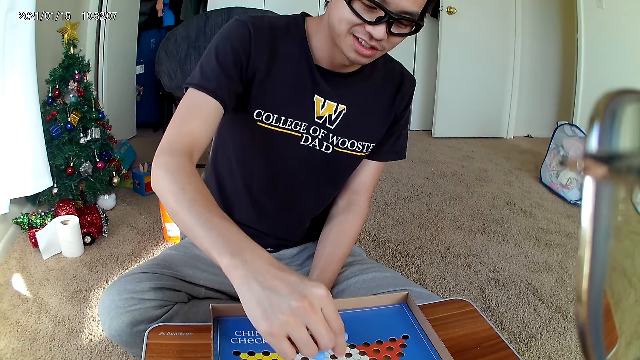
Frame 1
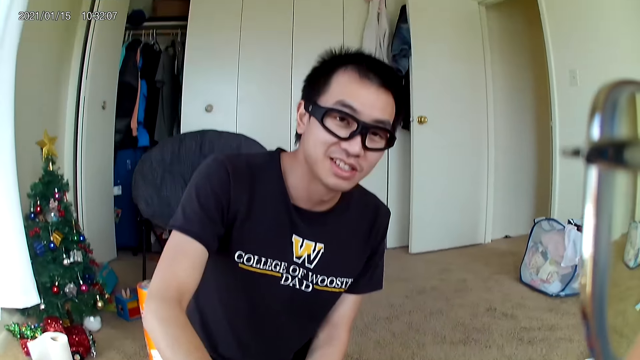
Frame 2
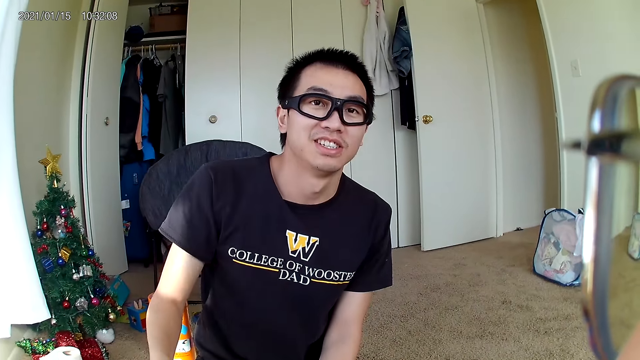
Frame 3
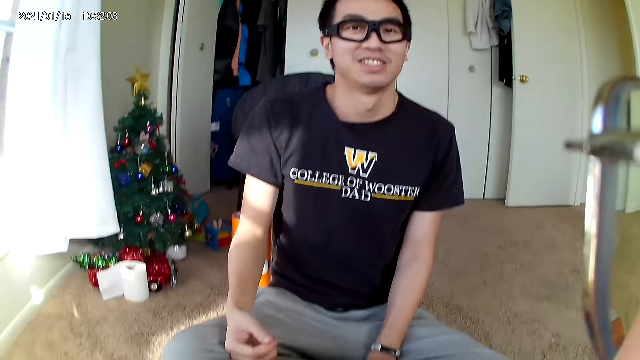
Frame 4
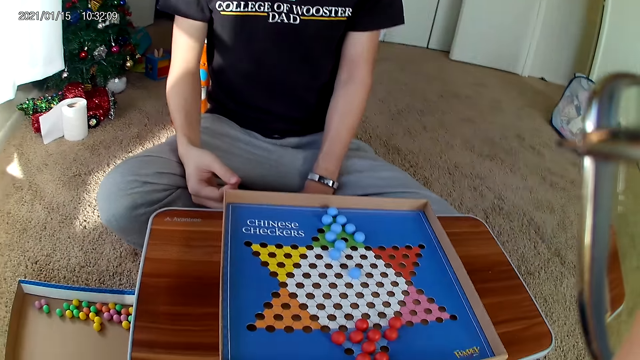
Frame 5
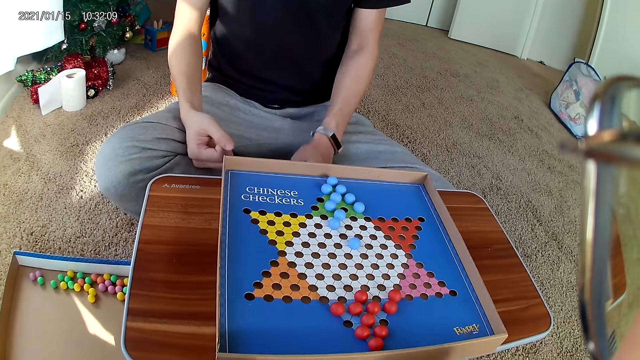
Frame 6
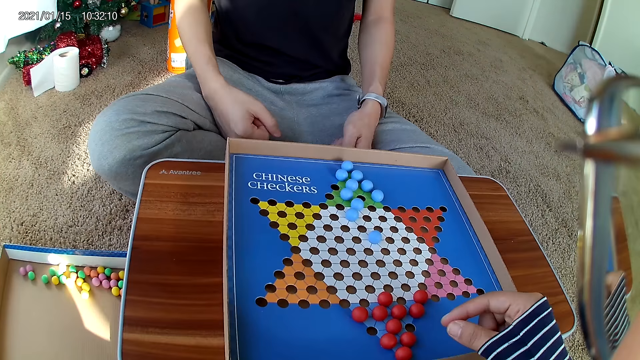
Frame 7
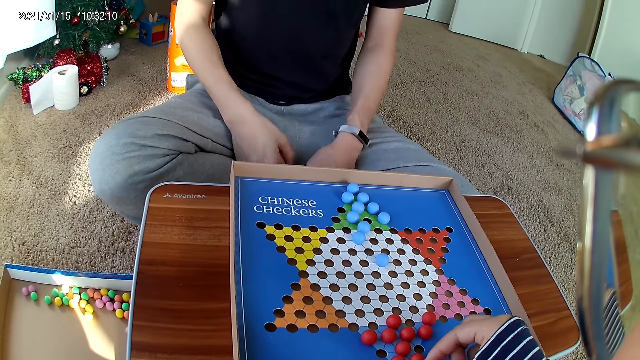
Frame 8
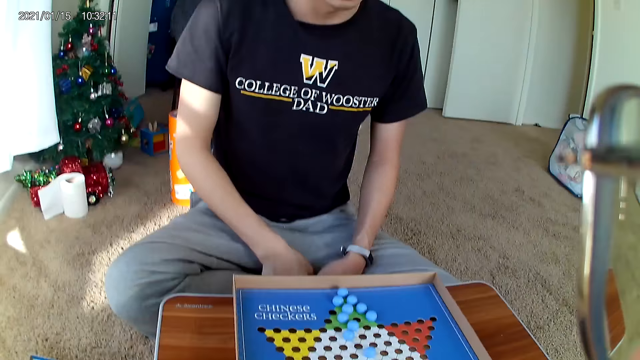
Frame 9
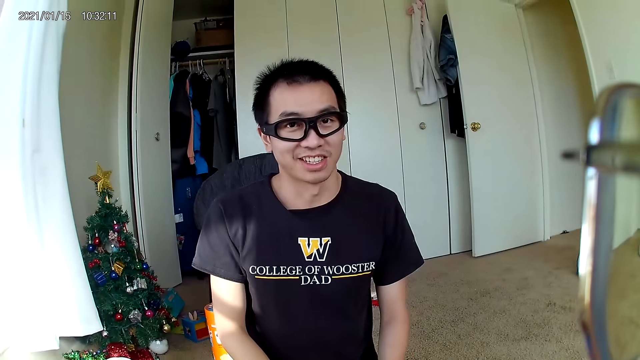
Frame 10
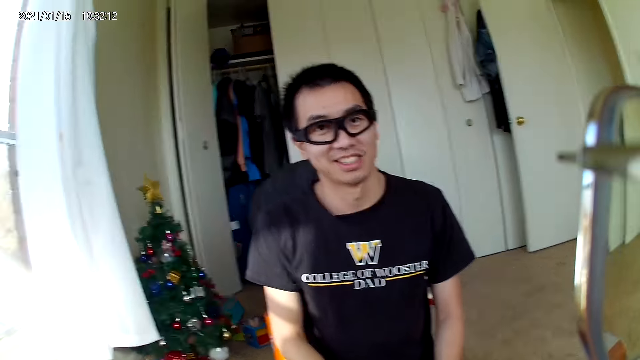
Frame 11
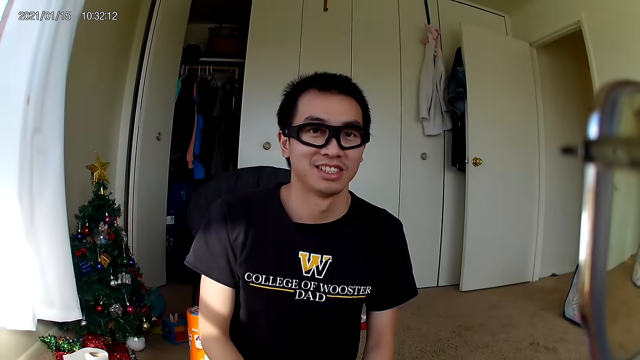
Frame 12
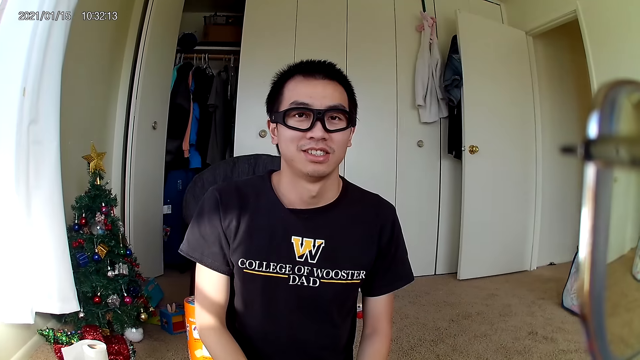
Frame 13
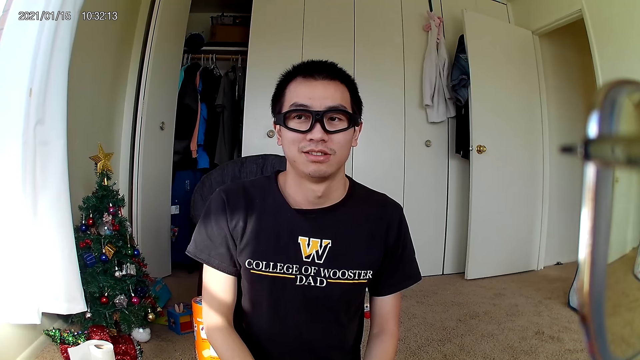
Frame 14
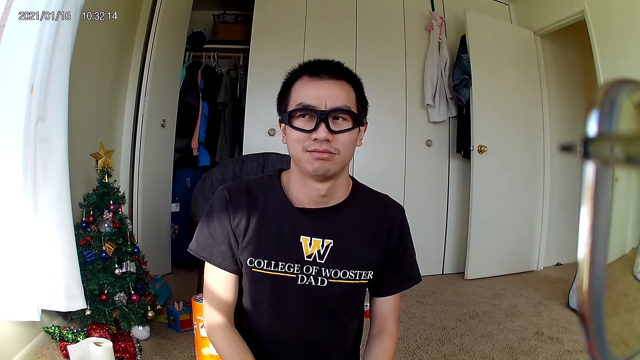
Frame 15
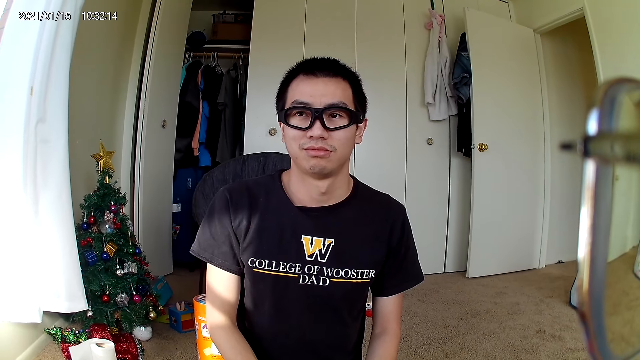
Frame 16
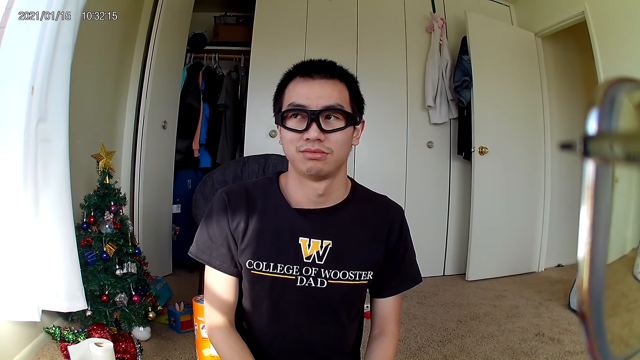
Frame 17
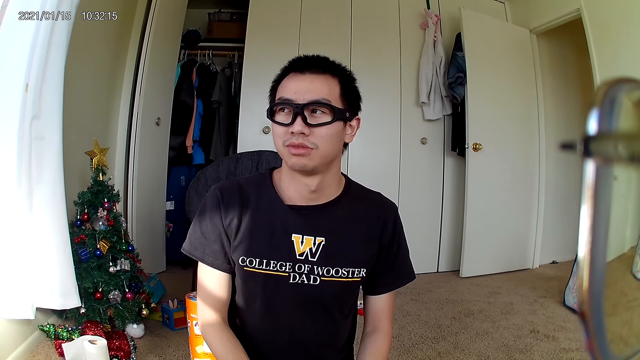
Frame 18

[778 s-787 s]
A man holds his neck. The camera wearer looks up at the man. They touch a red marble piece.

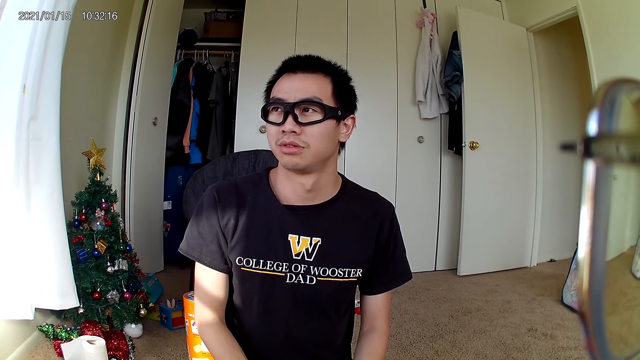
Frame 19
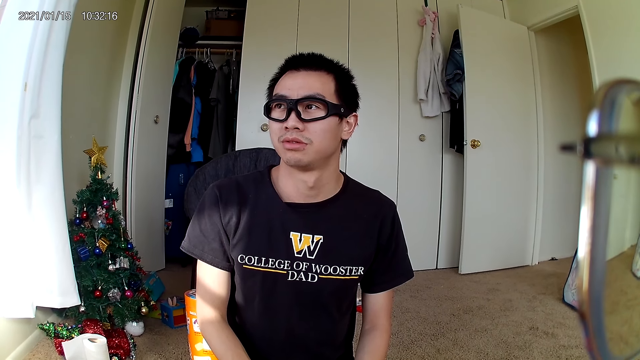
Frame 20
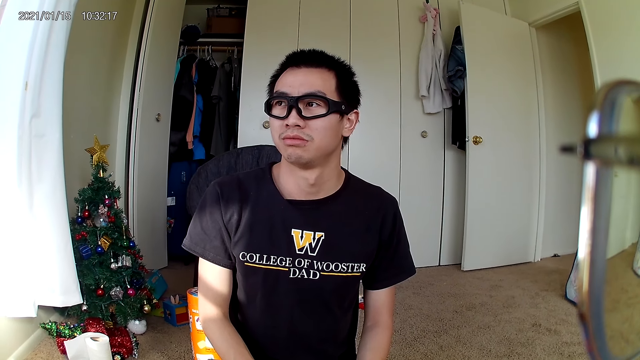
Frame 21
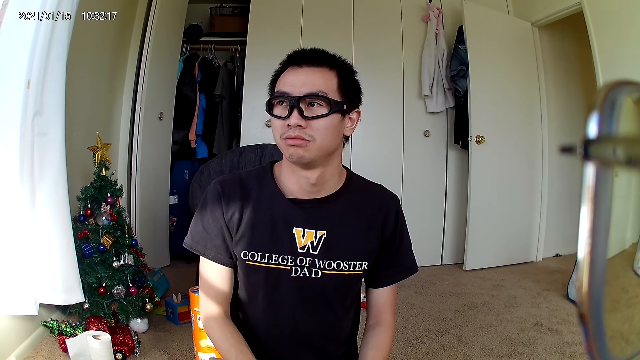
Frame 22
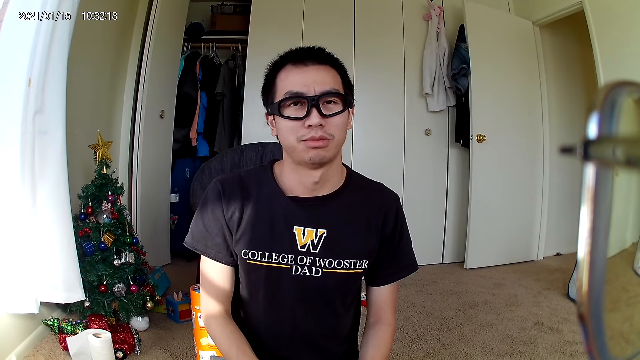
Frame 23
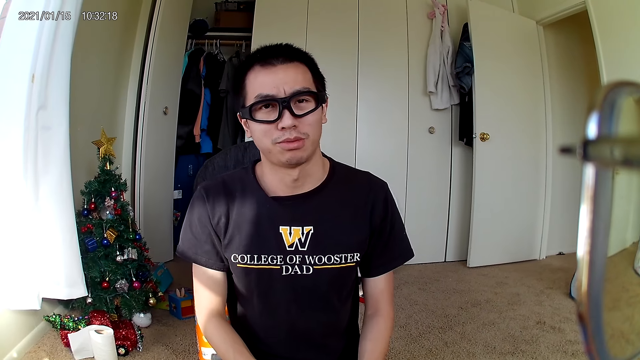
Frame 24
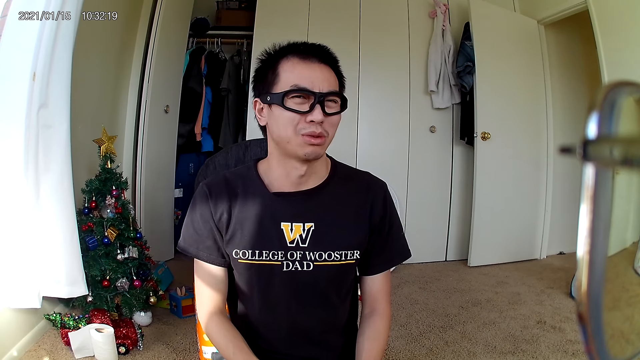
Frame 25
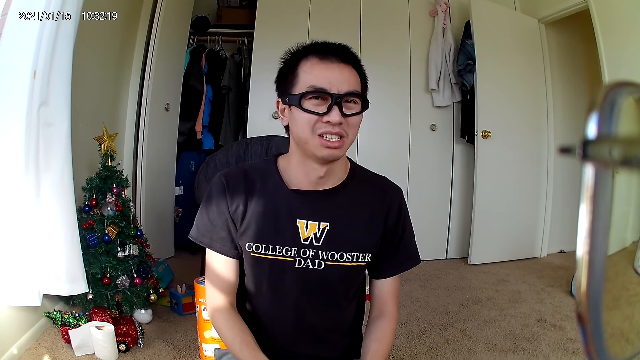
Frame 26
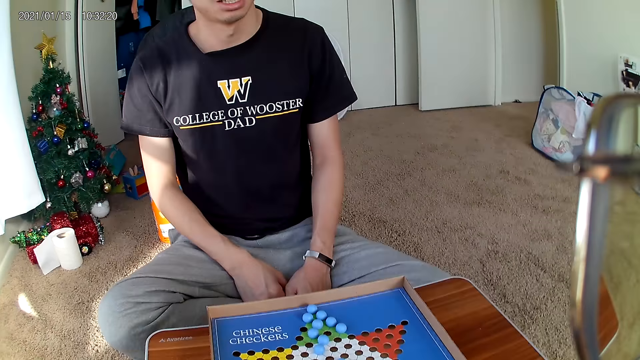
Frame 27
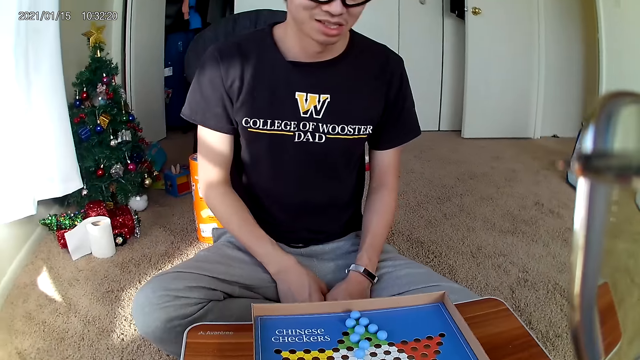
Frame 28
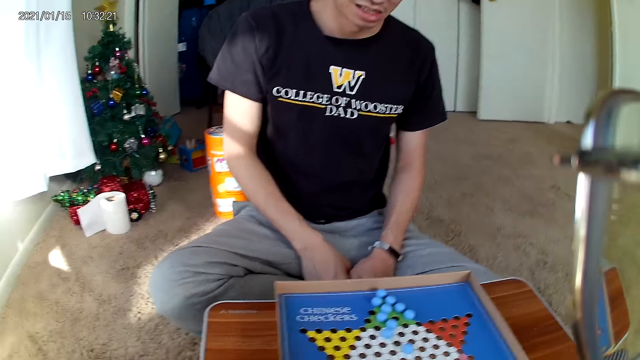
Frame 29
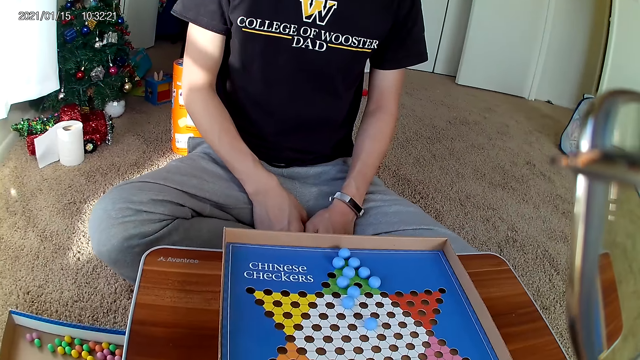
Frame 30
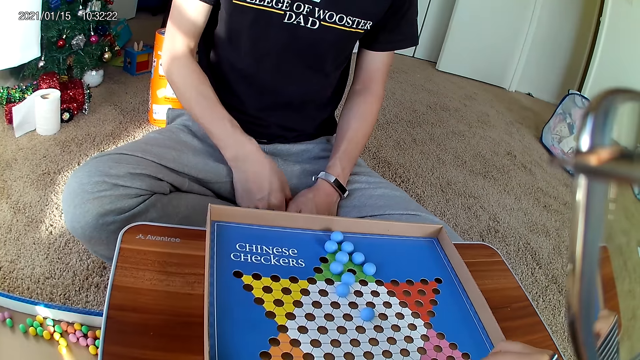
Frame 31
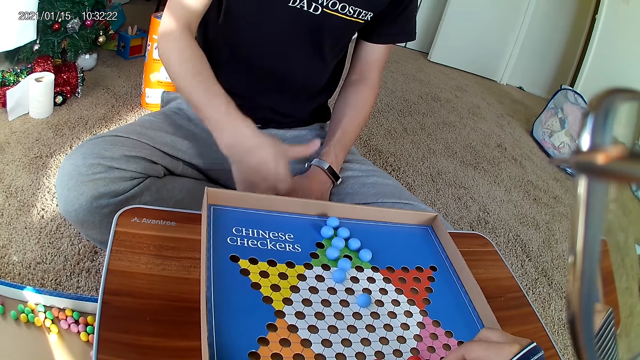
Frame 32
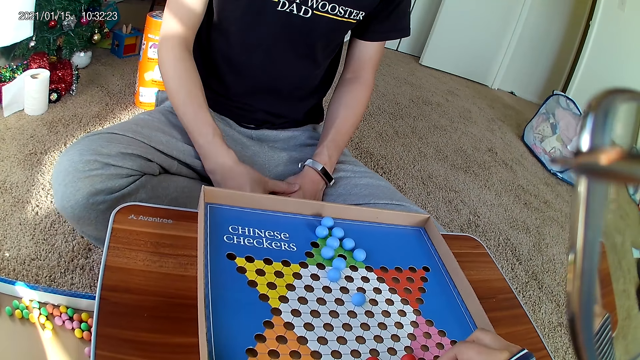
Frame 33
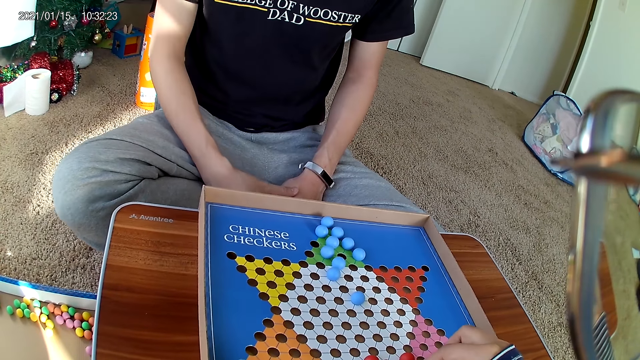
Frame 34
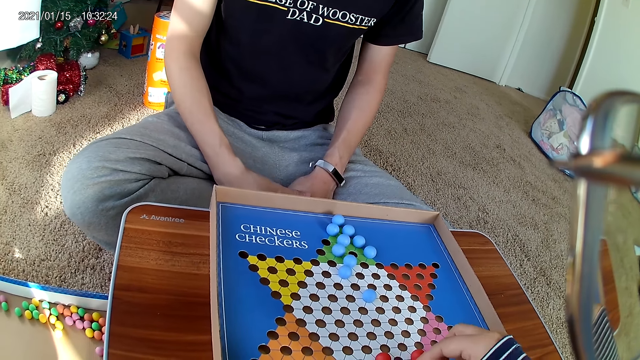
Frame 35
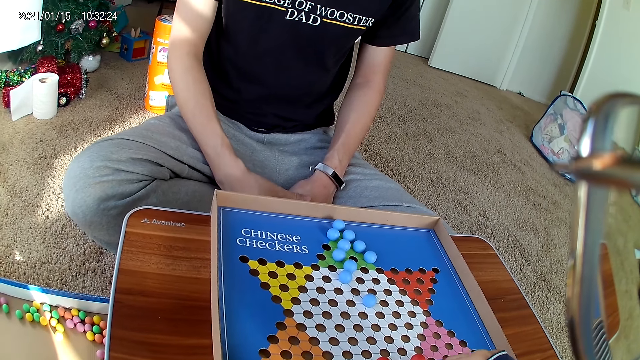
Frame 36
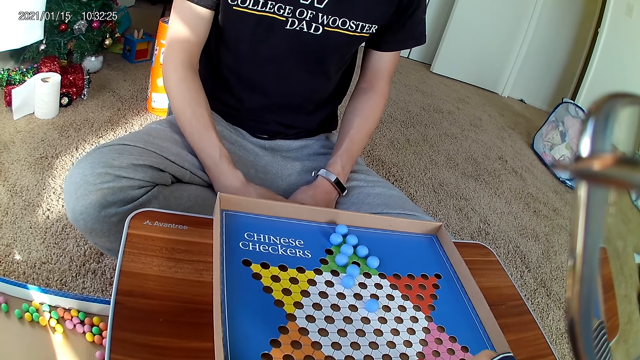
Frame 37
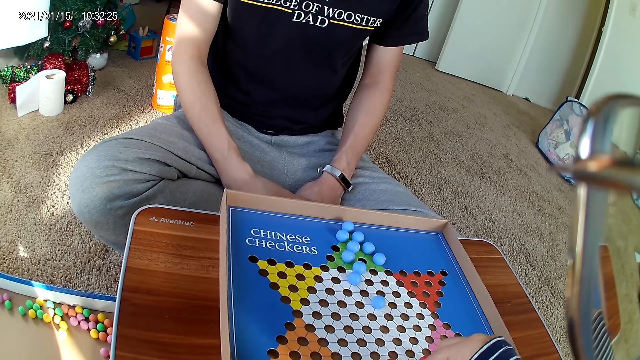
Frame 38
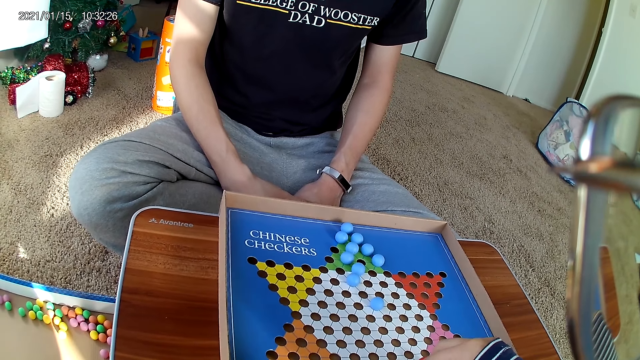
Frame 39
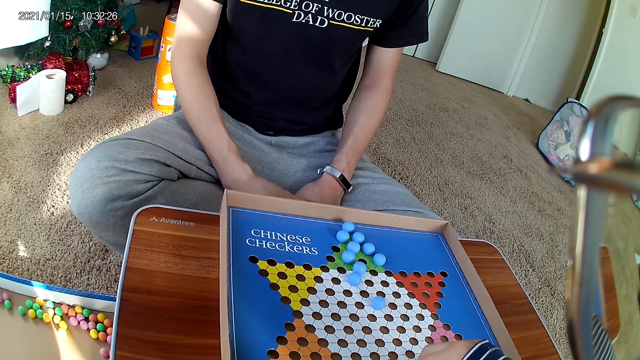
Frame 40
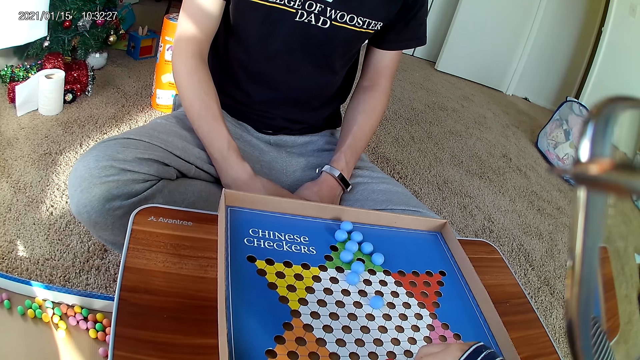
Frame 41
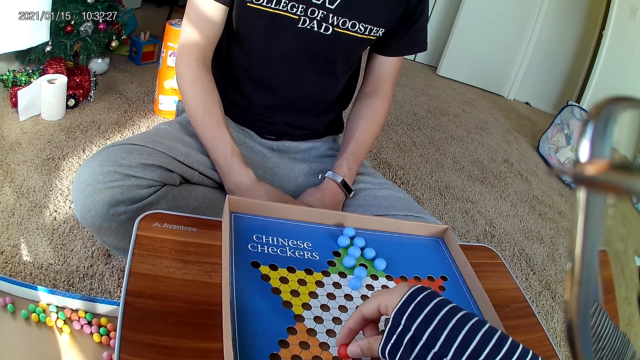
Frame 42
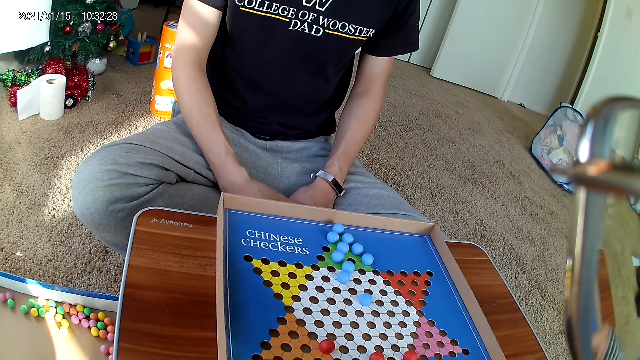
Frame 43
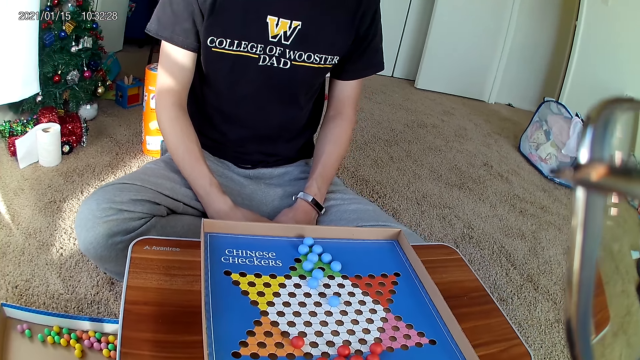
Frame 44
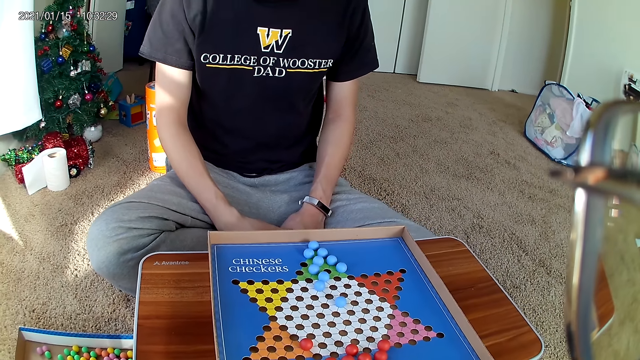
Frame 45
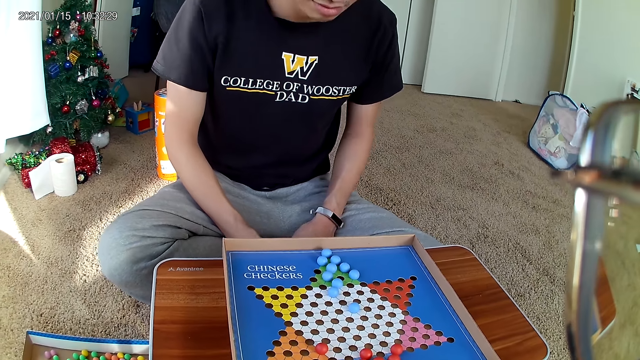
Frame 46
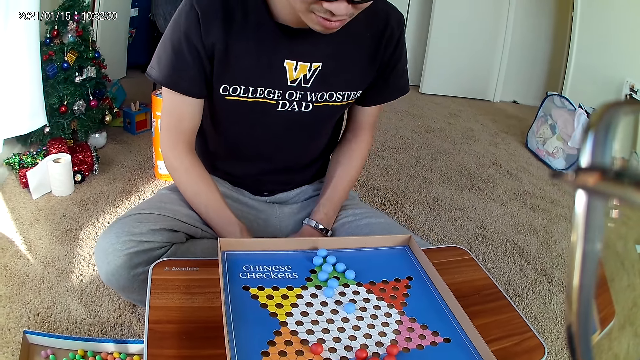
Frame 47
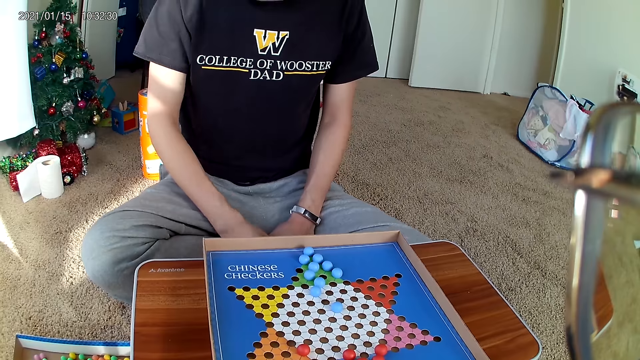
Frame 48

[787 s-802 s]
A man talks to the camera wearer. The camera wearer looks at the game board. They move a red marble piece on the checkers board to a new position. The man drops a marble.
